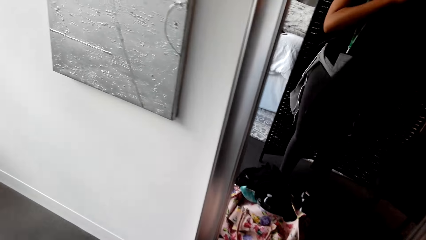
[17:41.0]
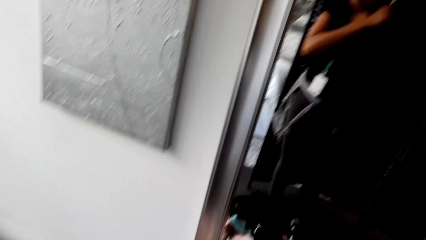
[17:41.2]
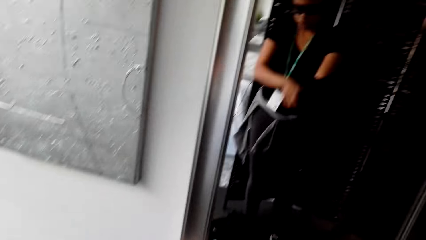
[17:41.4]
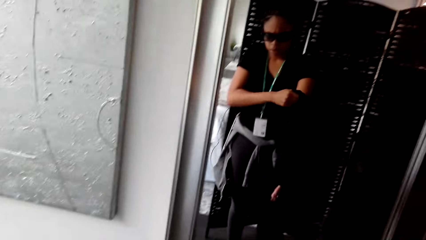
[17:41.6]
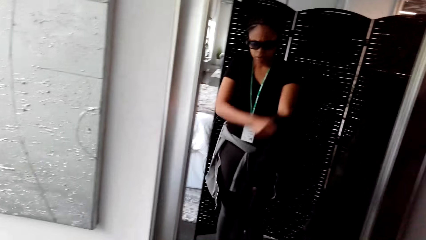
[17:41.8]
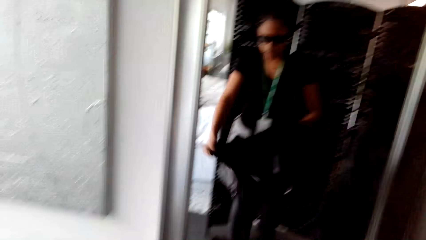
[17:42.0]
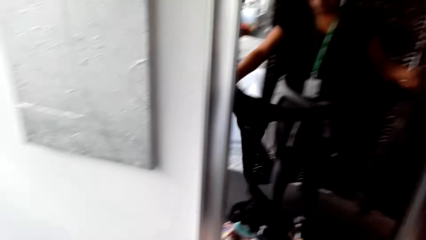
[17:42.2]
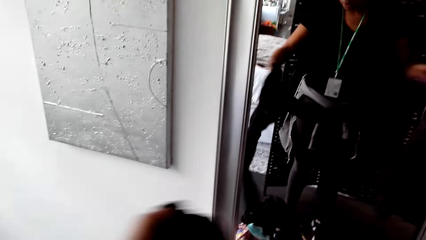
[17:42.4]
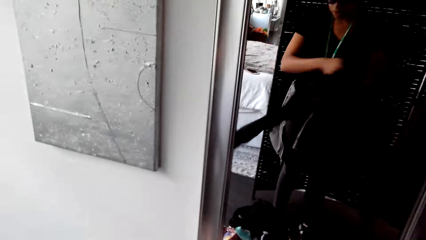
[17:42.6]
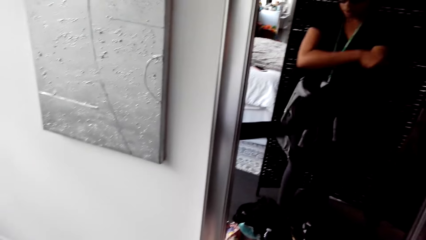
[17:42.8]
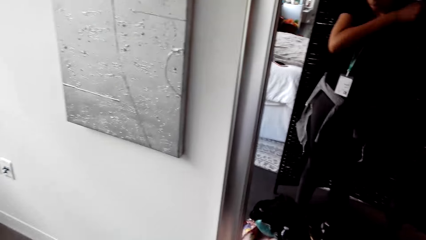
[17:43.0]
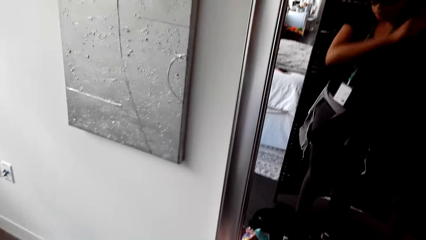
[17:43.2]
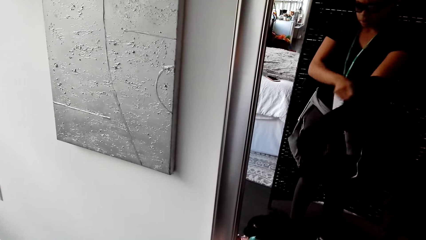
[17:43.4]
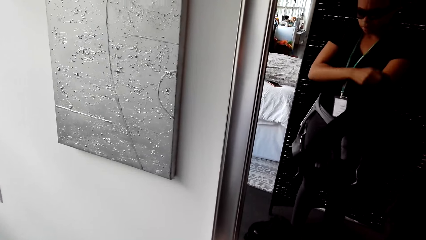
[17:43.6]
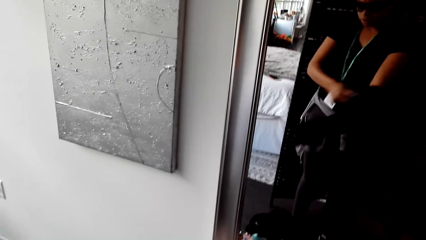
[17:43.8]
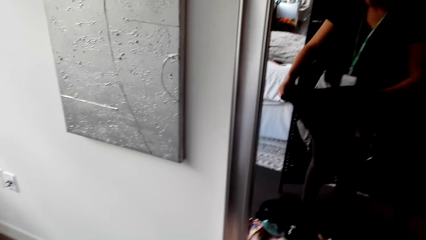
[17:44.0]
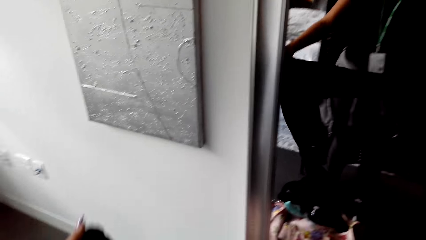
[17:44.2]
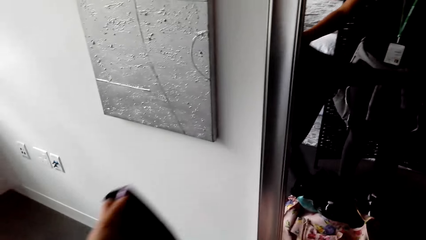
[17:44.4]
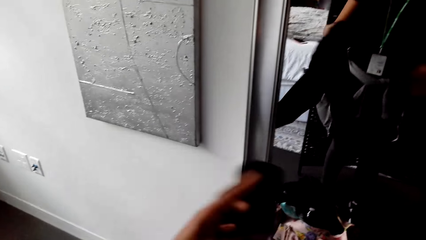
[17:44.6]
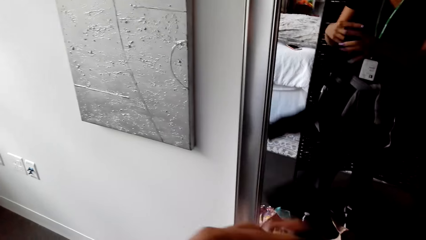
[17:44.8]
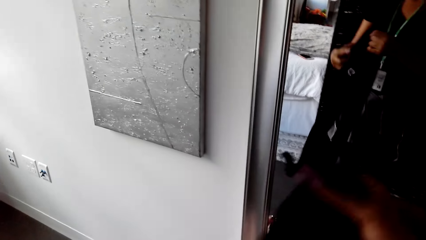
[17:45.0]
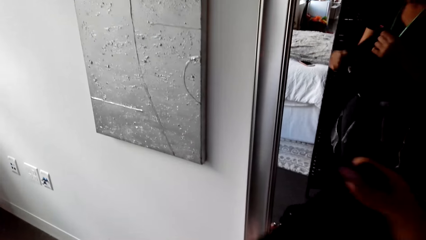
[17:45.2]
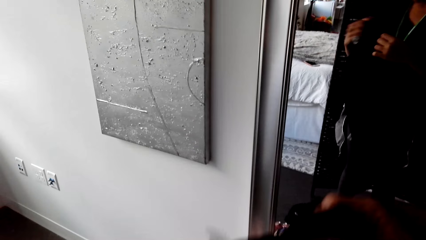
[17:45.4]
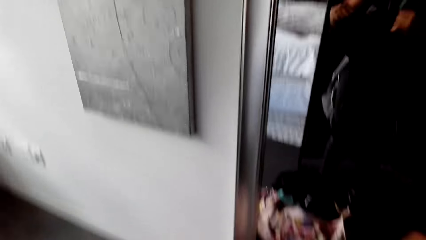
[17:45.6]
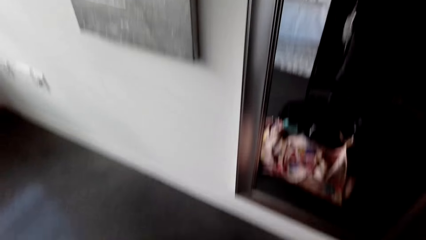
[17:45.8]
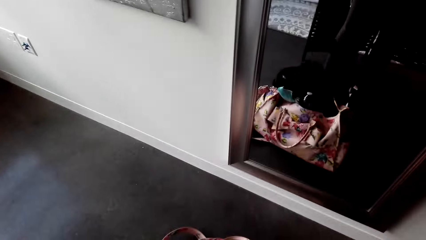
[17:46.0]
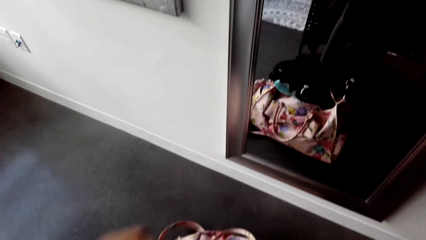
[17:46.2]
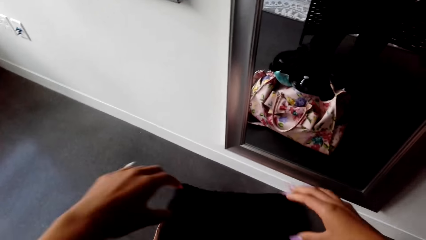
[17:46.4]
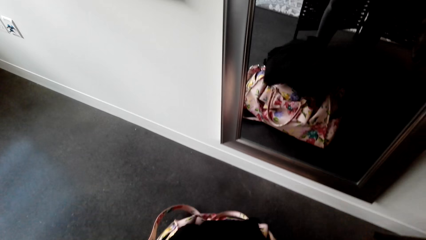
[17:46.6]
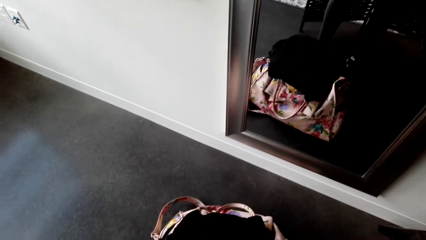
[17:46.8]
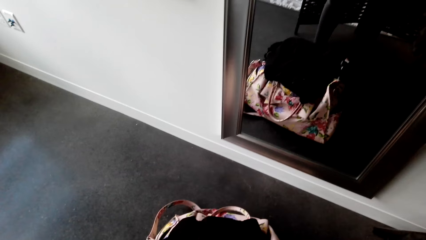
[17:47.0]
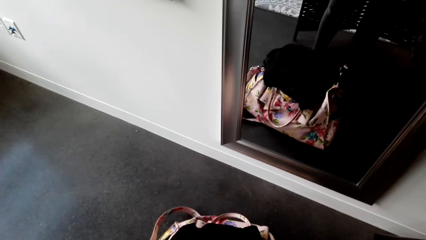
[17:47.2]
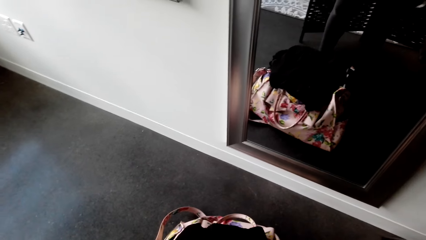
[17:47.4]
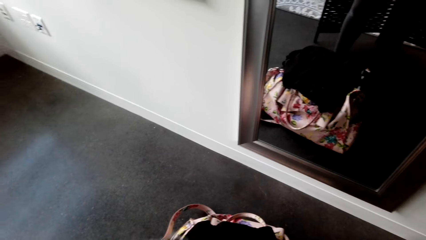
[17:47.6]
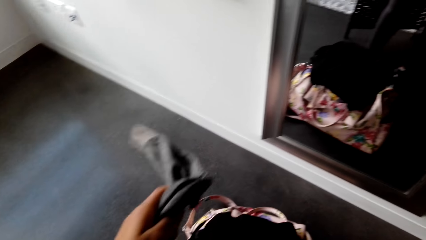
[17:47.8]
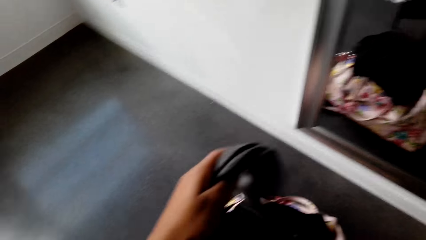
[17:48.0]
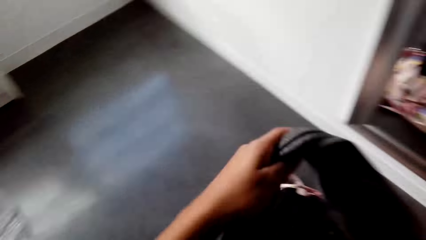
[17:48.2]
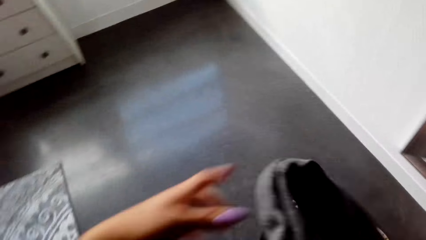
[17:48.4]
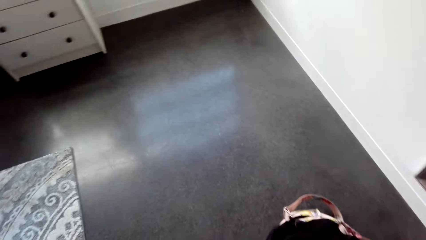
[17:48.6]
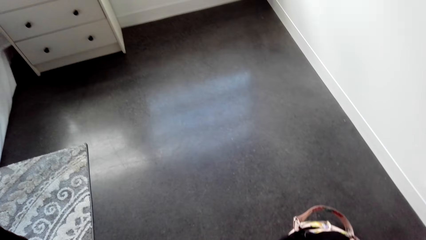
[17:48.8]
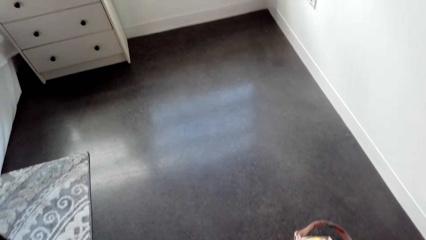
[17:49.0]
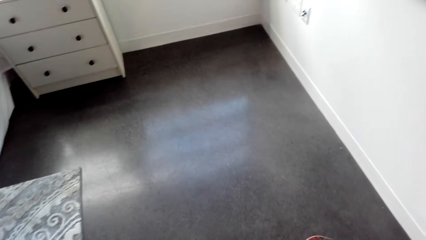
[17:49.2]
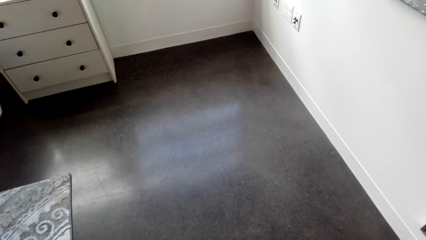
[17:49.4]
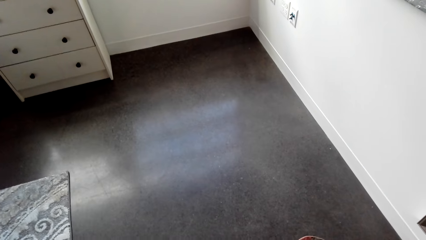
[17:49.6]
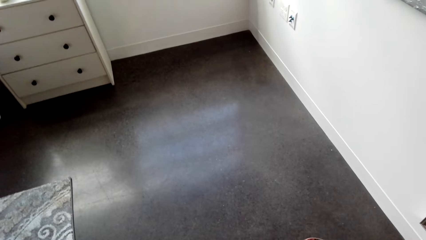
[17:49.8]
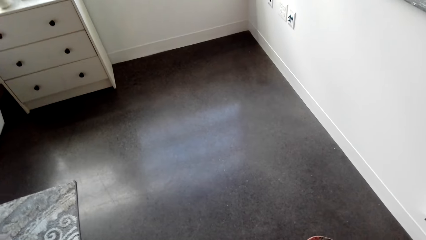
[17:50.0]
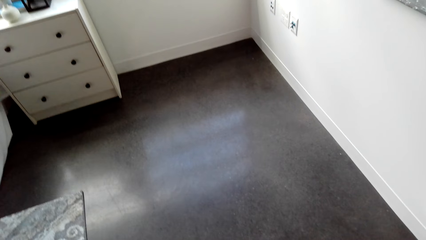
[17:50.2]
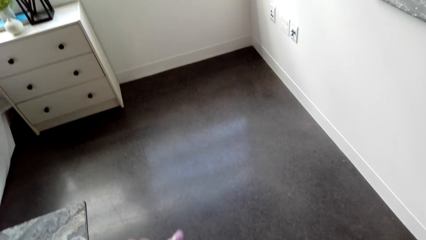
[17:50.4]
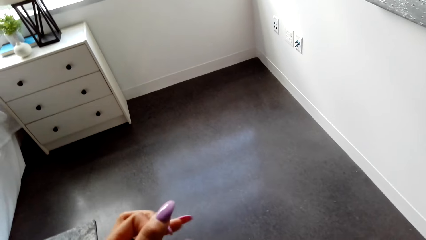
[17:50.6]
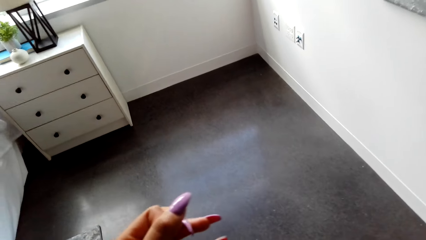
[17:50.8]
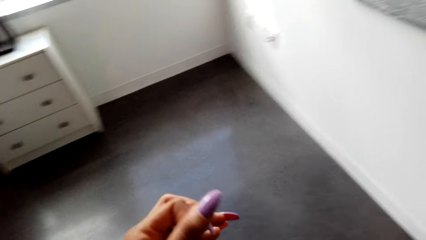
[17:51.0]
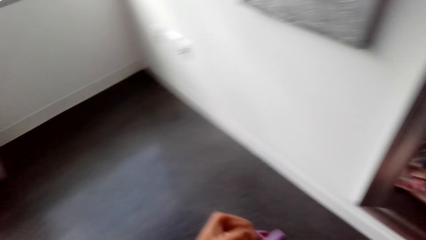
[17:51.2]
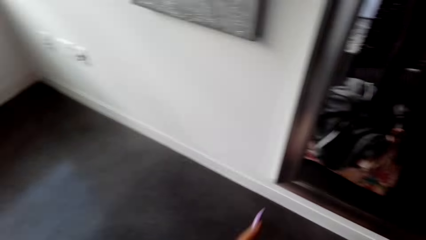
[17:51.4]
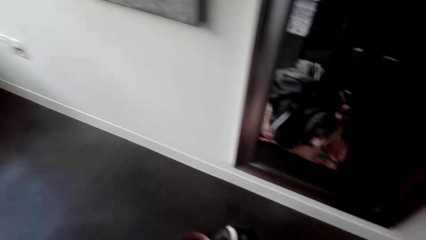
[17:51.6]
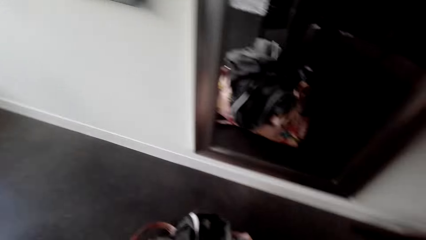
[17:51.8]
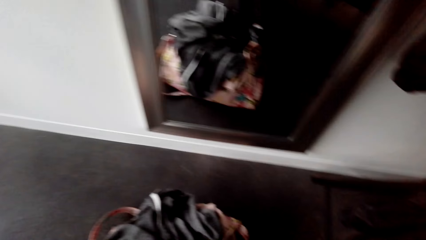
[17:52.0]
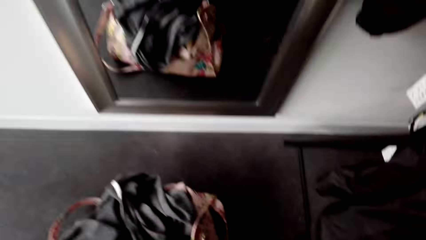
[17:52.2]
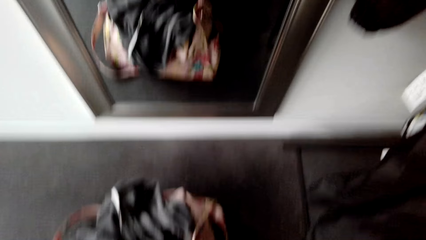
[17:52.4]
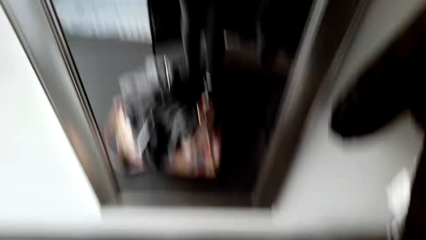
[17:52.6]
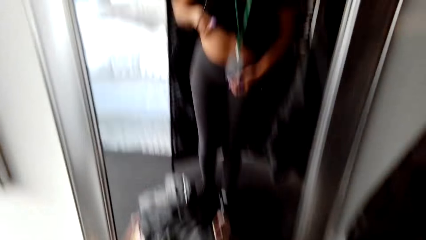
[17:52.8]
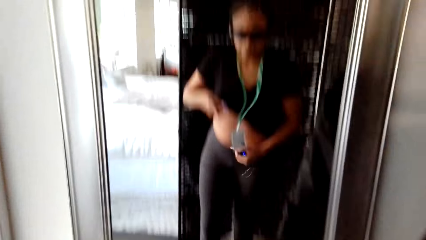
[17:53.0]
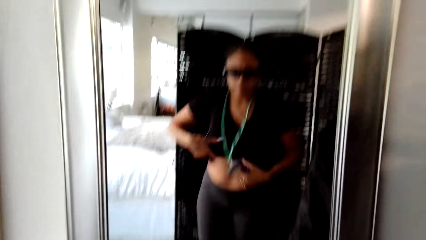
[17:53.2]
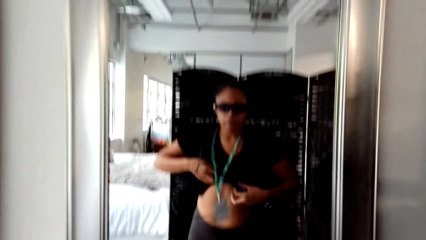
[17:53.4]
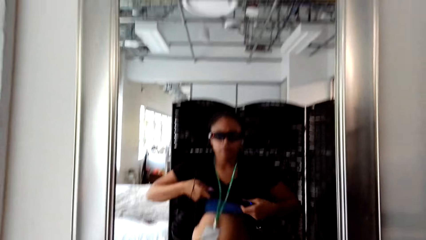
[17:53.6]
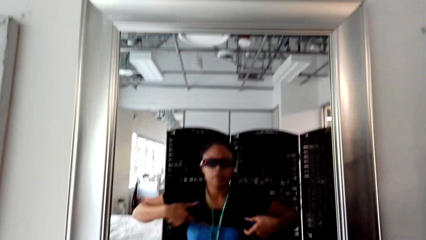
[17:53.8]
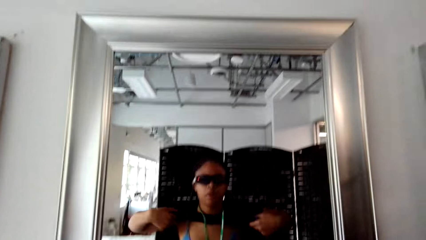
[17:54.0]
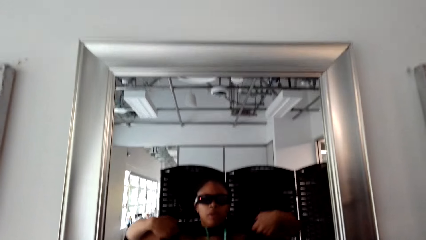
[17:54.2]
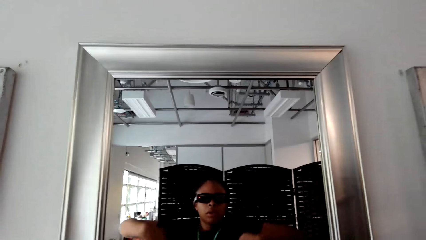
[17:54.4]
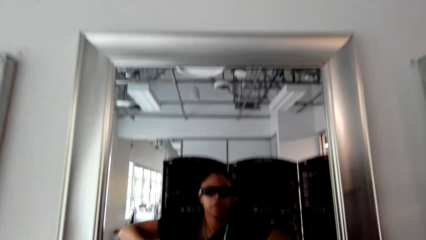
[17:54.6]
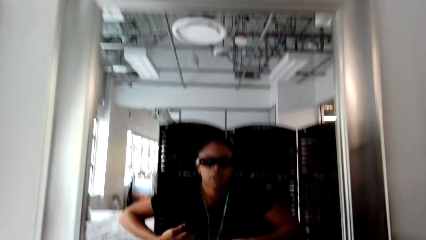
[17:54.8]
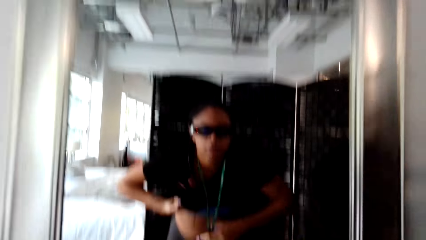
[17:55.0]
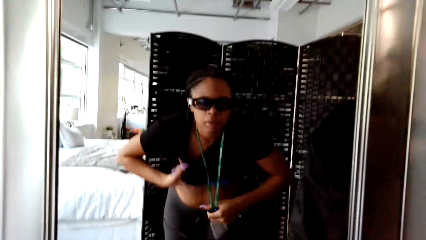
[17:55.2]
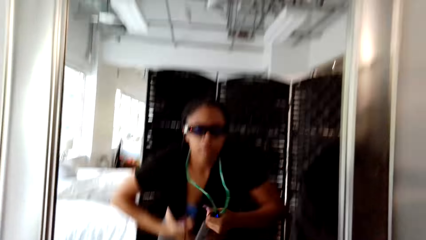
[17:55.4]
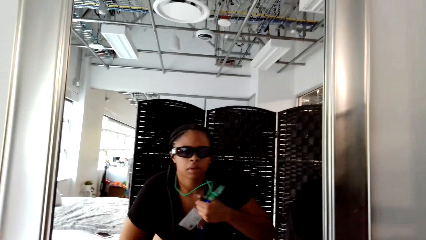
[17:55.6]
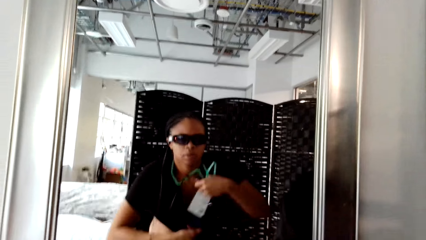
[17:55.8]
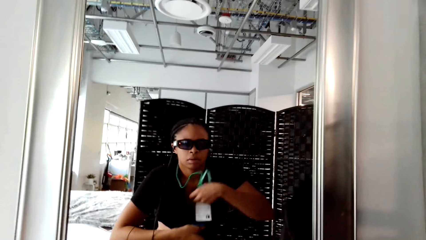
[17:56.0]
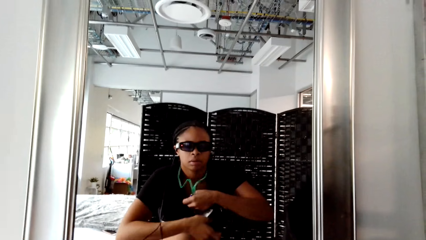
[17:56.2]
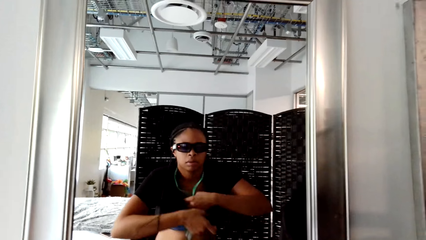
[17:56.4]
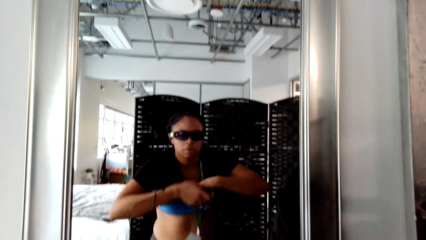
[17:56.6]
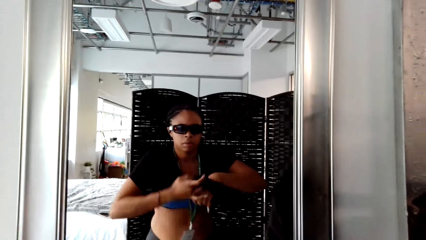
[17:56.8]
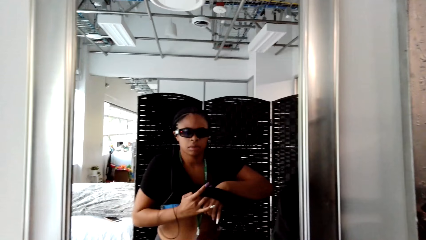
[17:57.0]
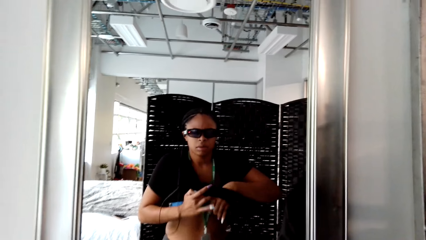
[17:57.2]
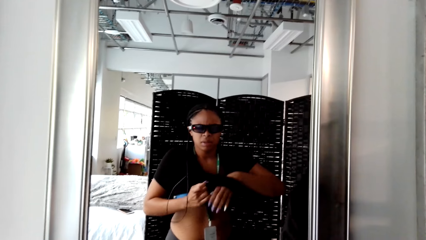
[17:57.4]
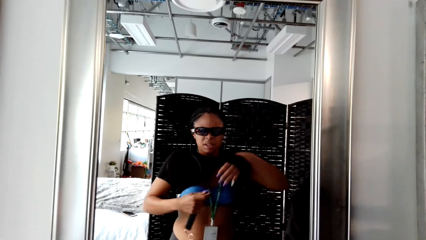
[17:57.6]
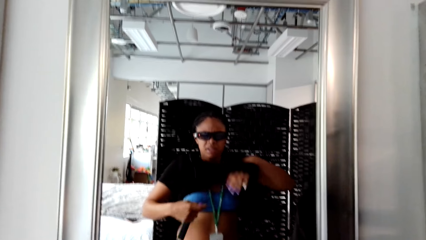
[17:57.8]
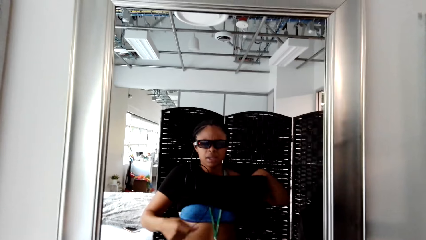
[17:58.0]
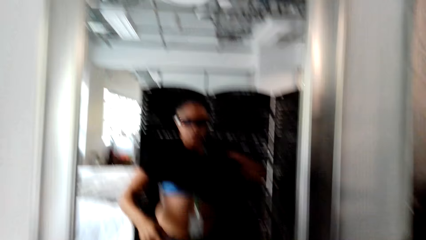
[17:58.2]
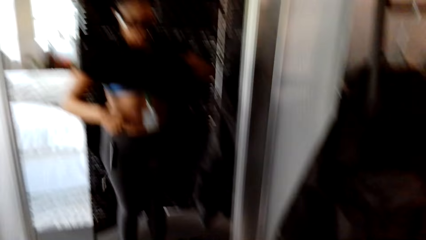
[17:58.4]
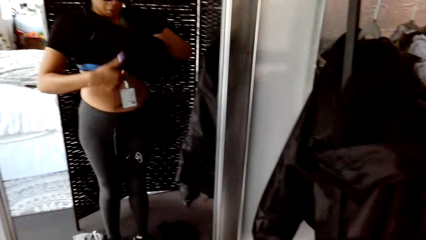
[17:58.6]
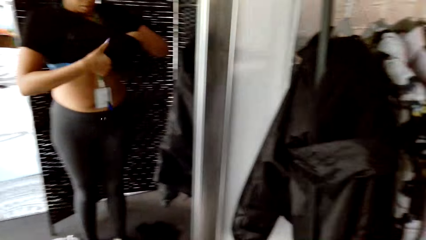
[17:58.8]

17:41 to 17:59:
The camera wearer turns the trouser inside out. She throws the trouser on the bag. She removes her t-shirt.
